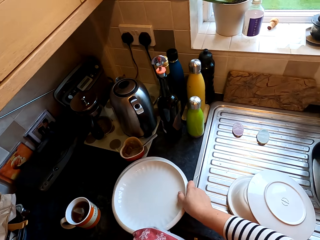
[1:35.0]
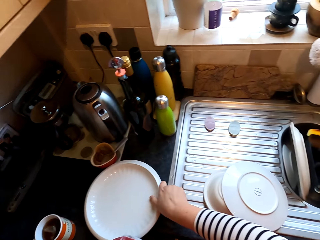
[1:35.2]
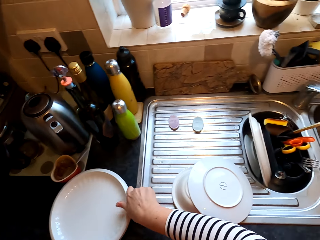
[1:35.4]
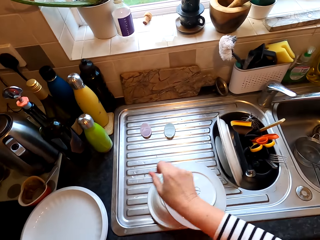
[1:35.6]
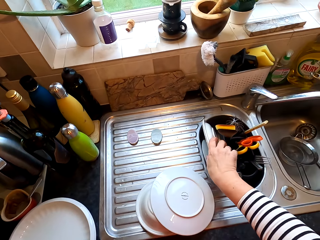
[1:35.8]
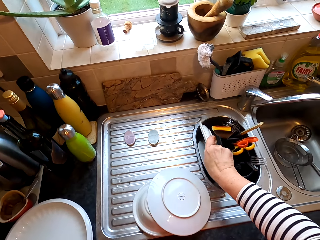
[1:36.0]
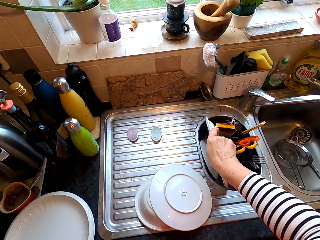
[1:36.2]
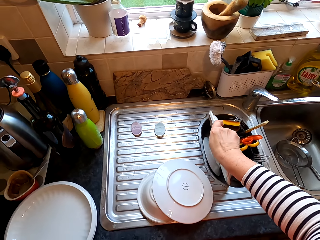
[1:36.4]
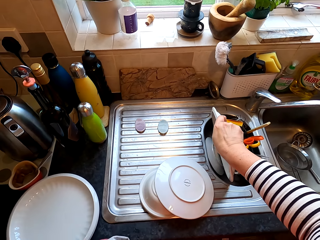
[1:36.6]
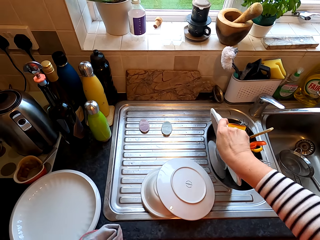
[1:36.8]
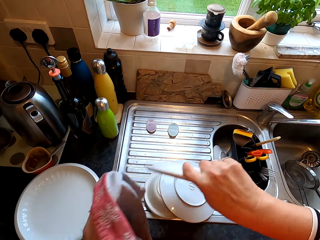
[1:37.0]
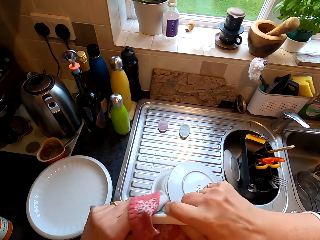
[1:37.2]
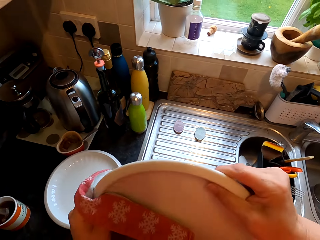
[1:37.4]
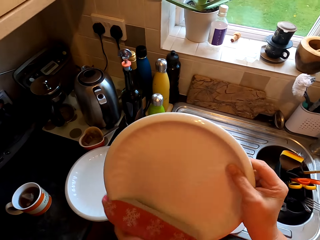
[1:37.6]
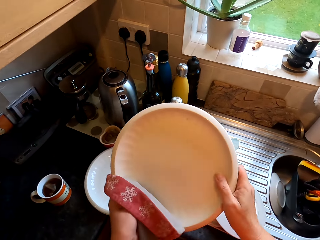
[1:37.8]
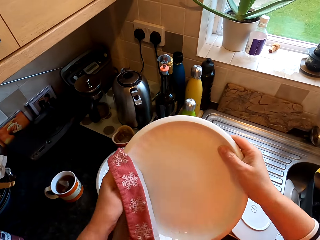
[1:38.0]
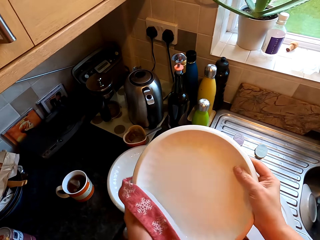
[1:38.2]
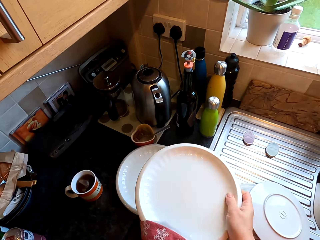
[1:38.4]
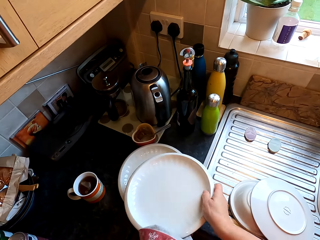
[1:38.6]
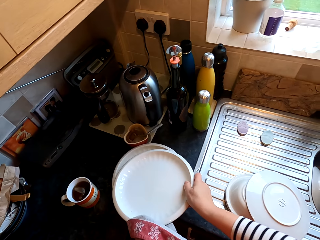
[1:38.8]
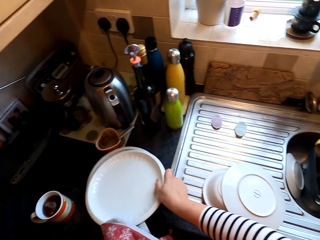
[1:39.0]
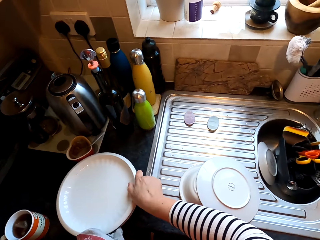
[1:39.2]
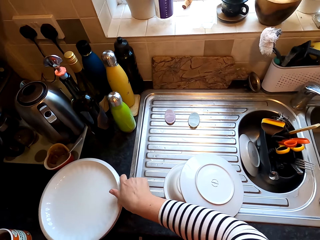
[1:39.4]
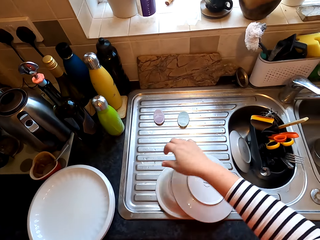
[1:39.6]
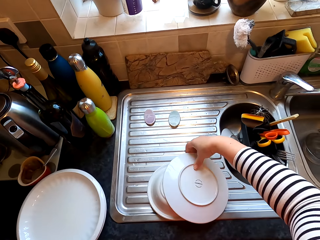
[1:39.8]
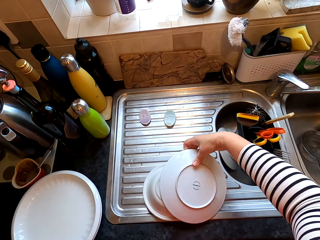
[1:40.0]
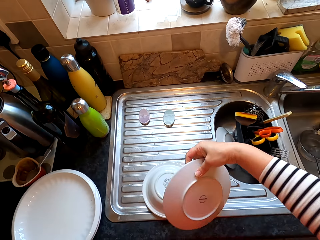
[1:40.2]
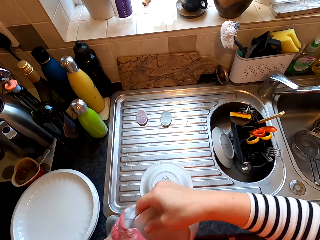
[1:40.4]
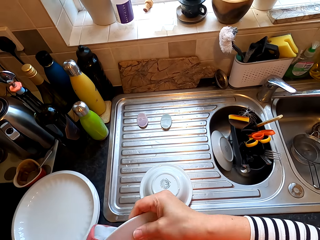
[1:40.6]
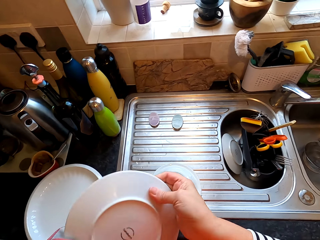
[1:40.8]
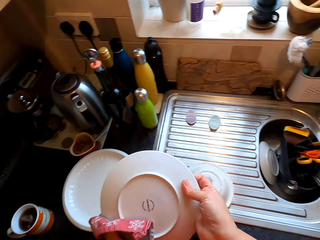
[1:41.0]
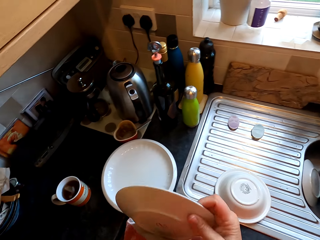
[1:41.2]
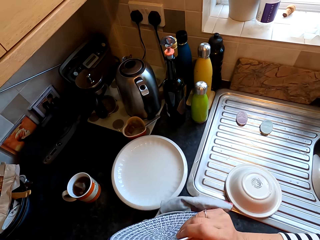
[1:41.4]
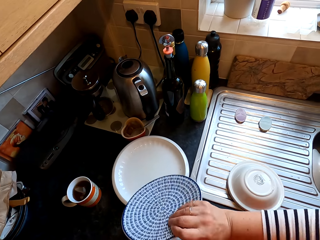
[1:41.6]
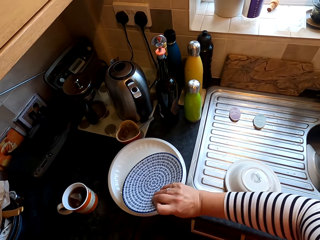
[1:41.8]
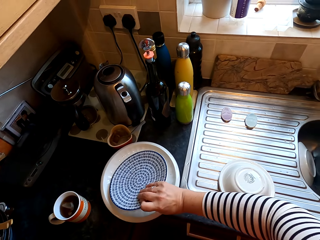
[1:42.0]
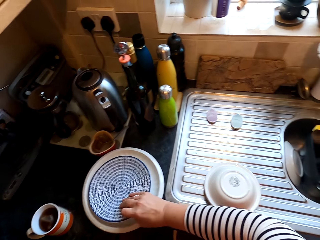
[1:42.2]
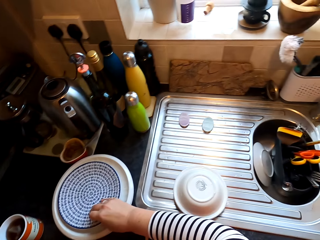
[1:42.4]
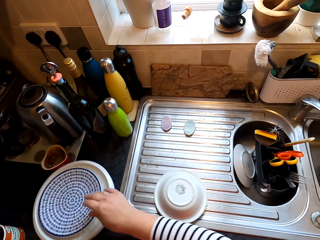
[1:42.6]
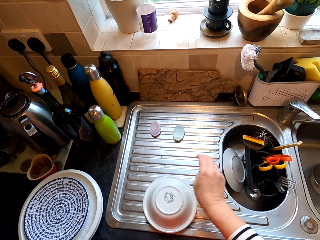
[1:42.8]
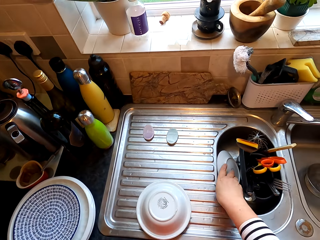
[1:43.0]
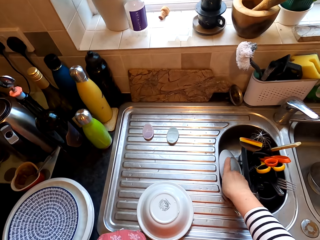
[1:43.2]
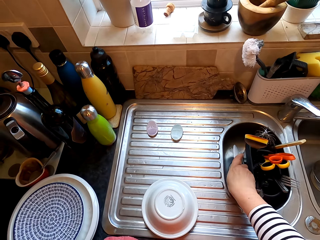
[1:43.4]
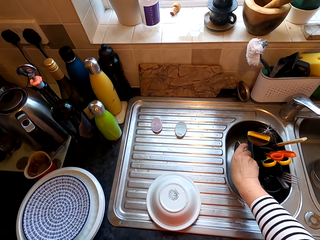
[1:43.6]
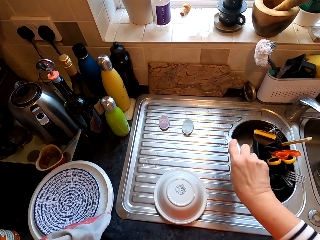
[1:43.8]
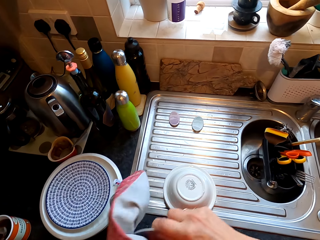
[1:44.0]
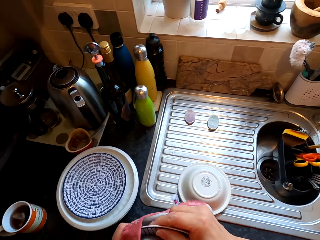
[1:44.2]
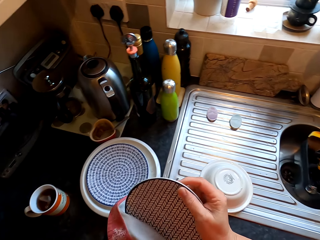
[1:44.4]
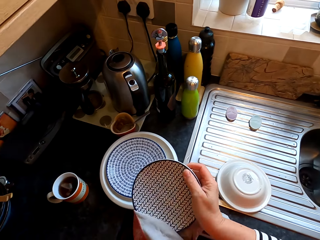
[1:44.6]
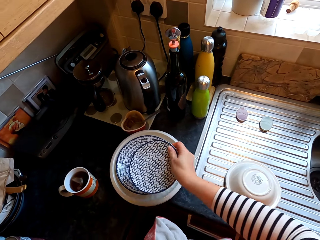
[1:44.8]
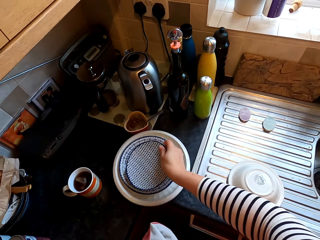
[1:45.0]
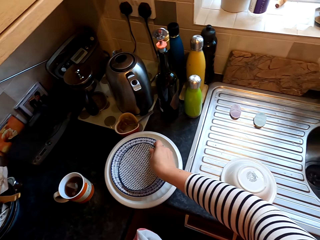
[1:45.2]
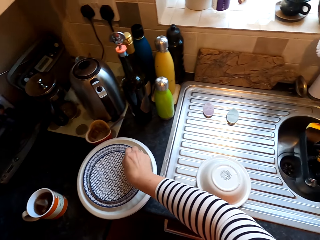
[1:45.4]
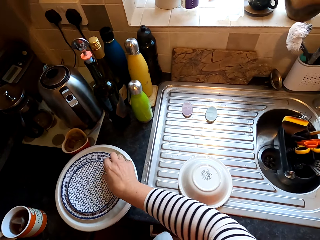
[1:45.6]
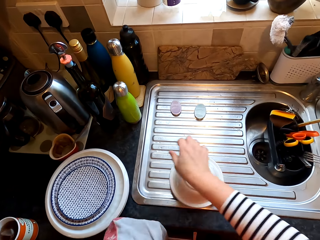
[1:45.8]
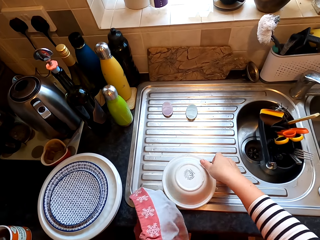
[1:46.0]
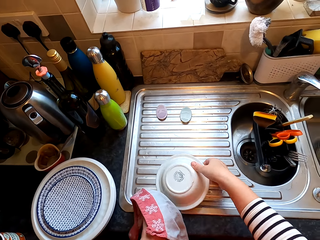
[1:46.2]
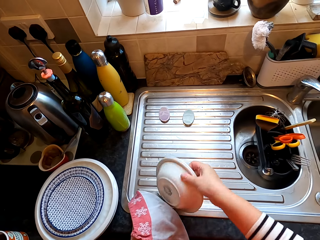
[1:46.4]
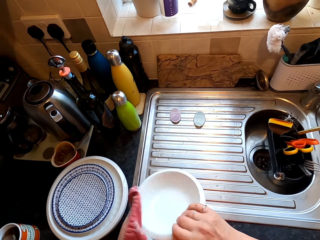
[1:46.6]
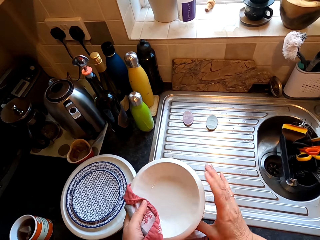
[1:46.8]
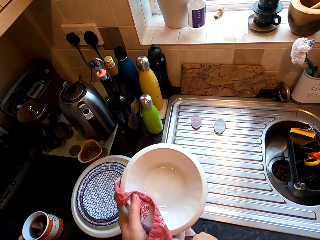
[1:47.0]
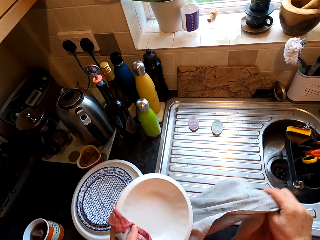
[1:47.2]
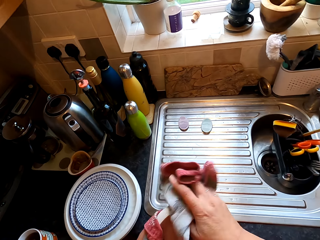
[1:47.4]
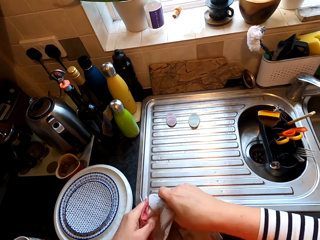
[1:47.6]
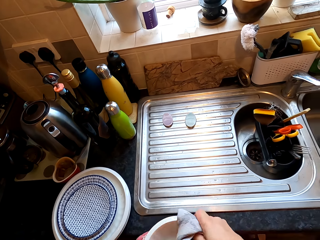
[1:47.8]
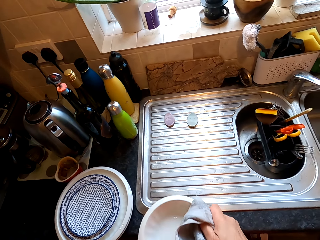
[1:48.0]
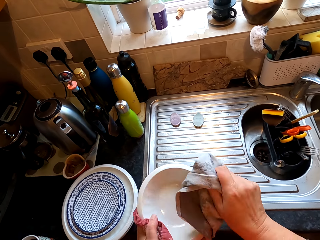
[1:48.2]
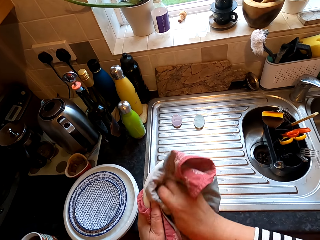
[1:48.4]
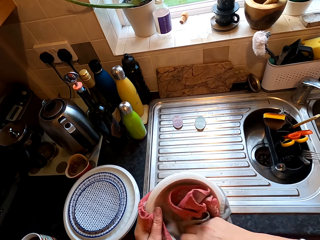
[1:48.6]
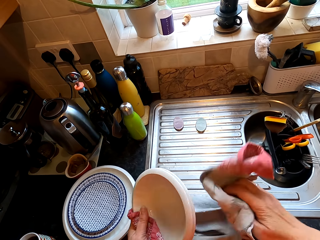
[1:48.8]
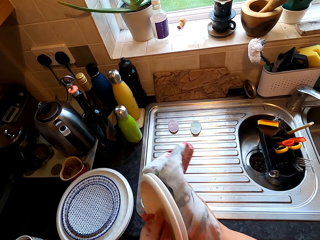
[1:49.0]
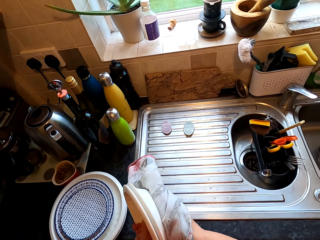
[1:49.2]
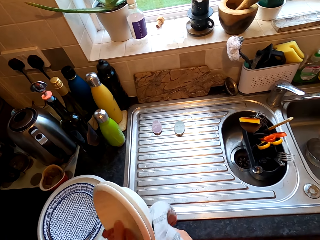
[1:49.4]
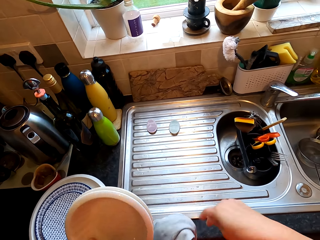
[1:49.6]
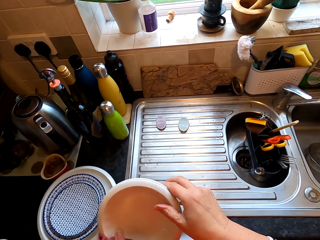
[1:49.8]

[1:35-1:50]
The camera wearer places plates on the countertop. They pick the plate. They wipe the plate with the cloth. They place the plates on the countertop. They pick the plate. They wipe the plate with the cloth. They place the plates on the countertop. They pick the plate. They wipe the plate with the cloth. They place the plates on the countertop. They pick the plate. They wipe the plate with the cloth.

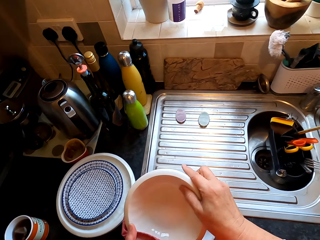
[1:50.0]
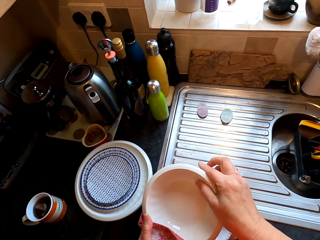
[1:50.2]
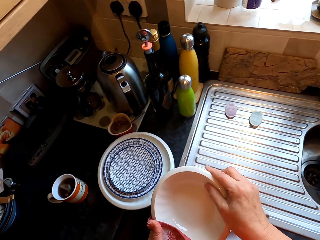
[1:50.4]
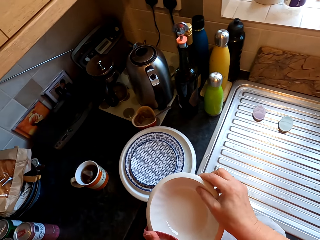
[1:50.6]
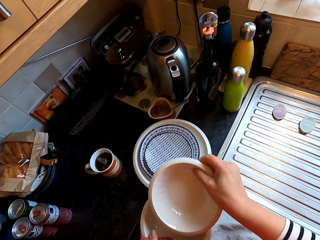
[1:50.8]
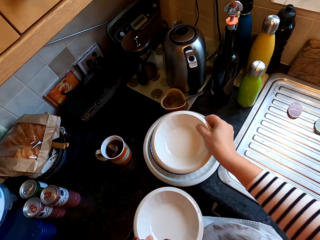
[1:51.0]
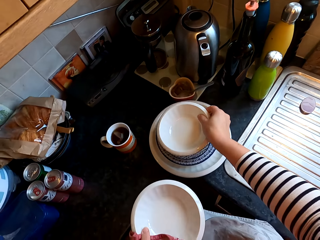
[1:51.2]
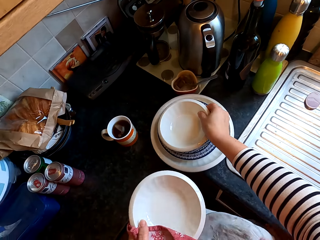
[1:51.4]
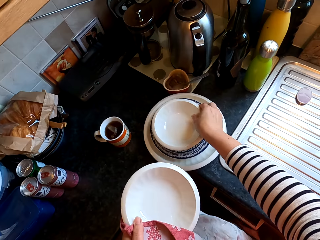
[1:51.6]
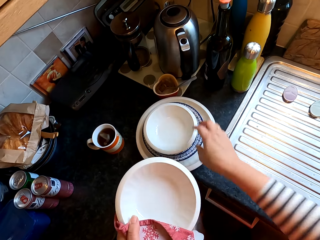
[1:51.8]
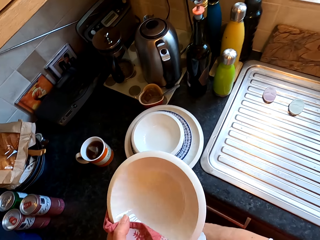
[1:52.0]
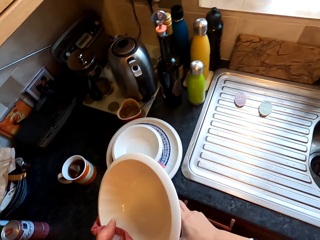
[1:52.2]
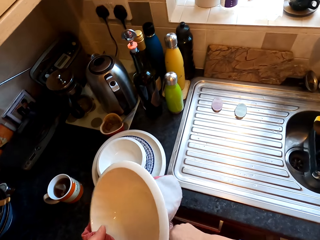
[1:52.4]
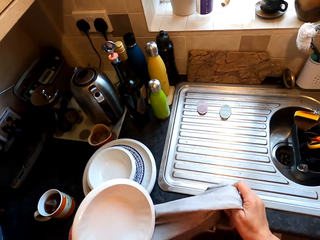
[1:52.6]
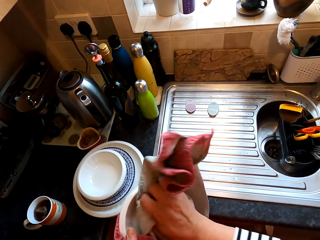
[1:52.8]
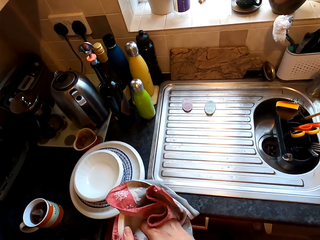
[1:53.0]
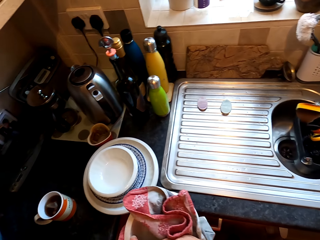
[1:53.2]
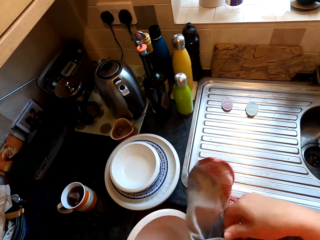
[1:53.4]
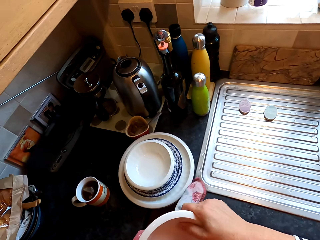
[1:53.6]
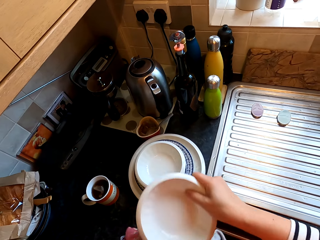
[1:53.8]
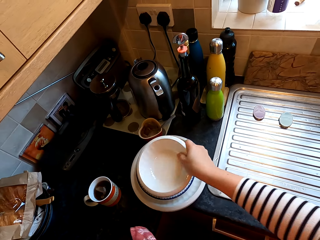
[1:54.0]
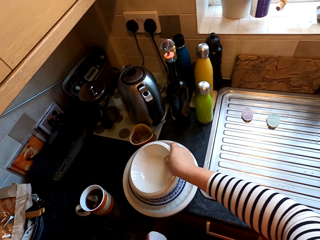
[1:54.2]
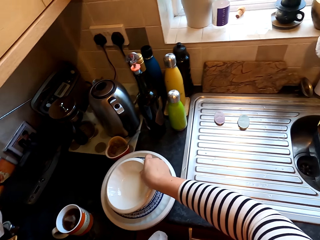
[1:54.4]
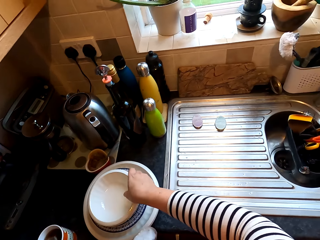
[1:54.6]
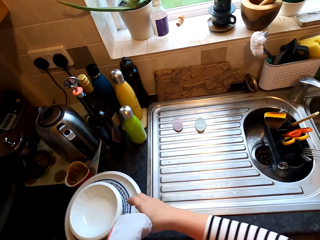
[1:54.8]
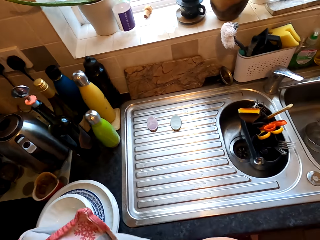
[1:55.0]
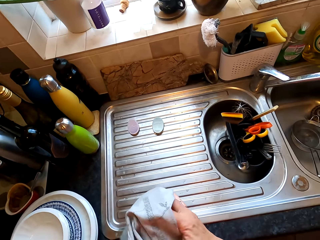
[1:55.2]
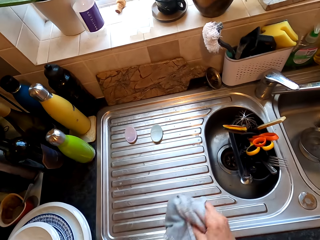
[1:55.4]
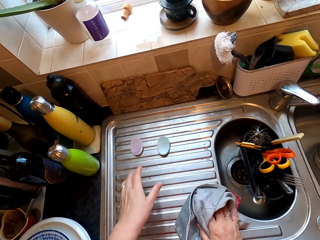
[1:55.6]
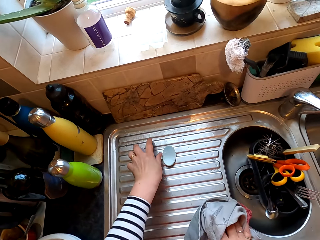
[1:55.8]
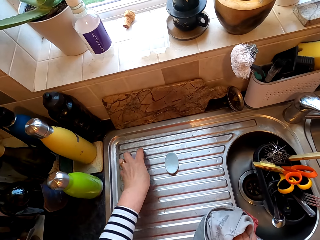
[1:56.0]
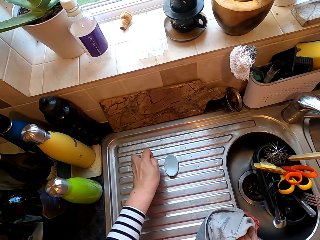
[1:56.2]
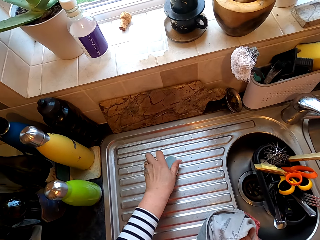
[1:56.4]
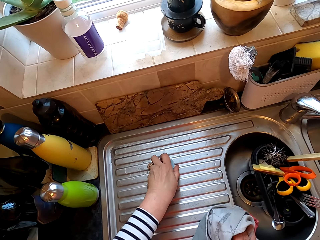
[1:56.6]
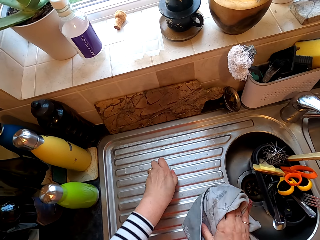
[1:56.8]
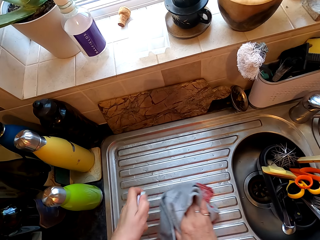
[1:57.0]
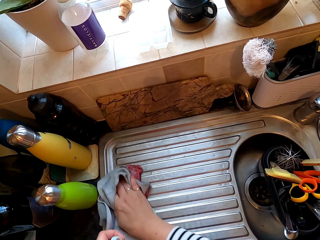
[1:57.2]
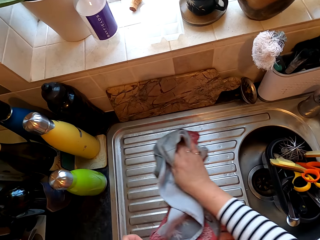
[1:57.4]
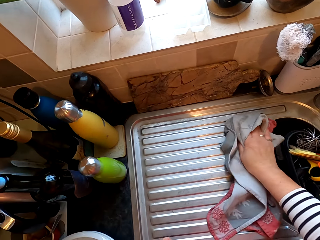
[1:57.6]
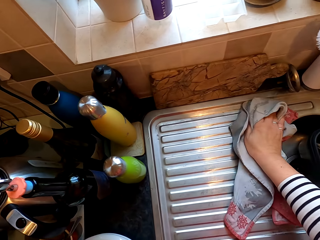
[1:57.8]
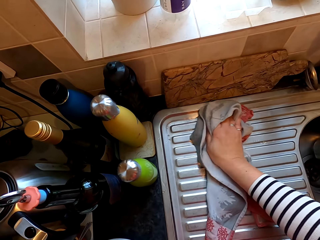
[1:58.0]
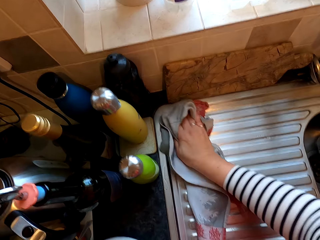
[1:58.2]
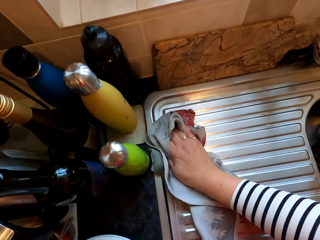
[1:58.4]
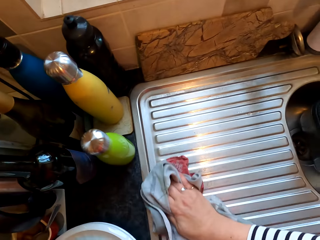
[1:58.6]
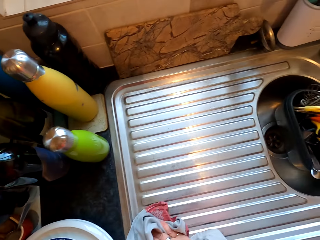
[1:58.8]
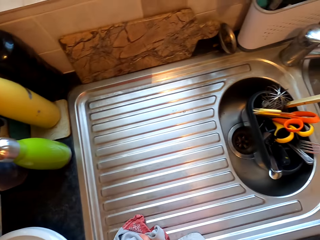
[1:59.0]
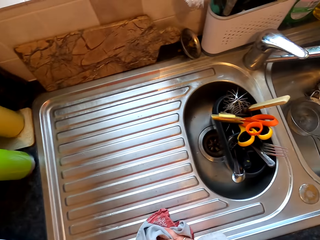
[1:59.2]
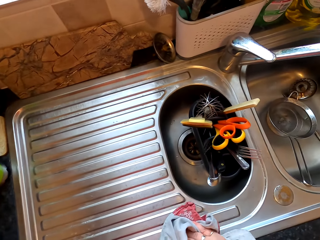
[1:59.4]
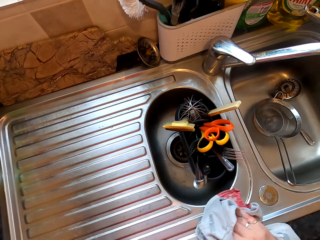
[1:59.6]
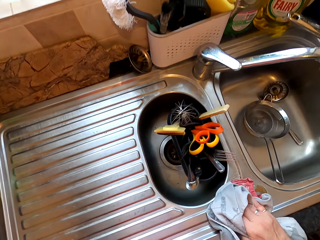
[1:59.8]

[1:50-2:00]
The camera wearer places plates on the countertop. They wipe the plate. They place the plates on the countertop. They put the cloth on the sink. They pick something. They collect an object. They wipe the sink surface.
